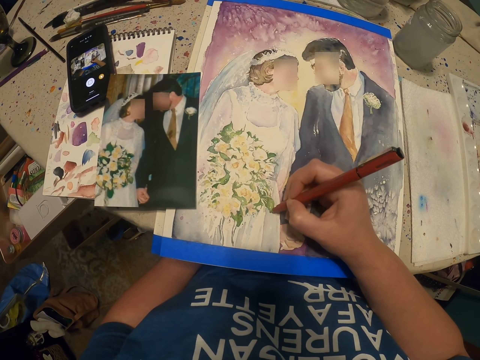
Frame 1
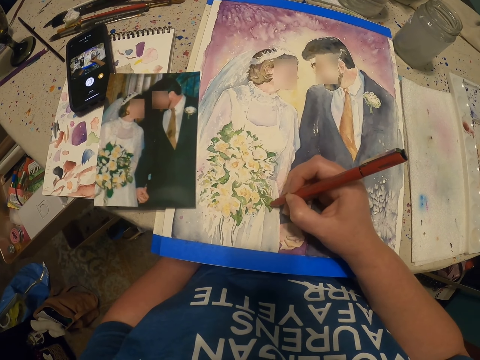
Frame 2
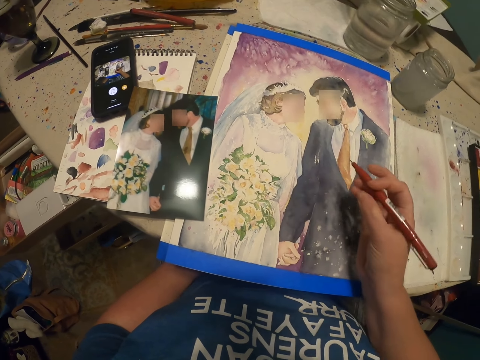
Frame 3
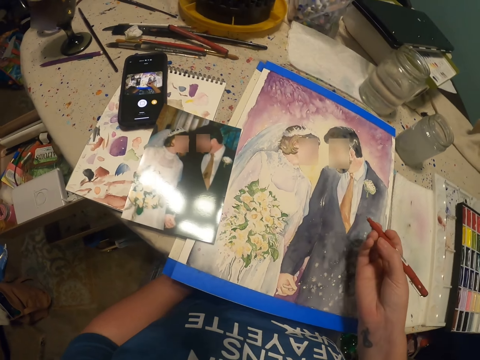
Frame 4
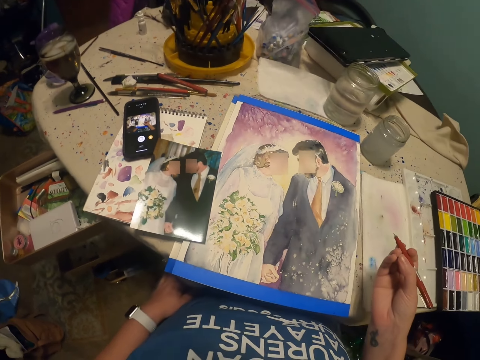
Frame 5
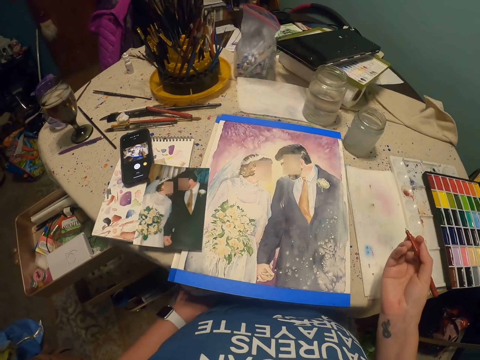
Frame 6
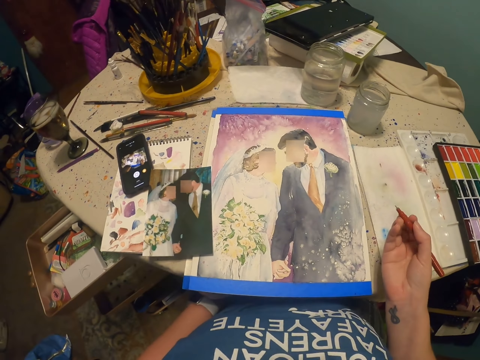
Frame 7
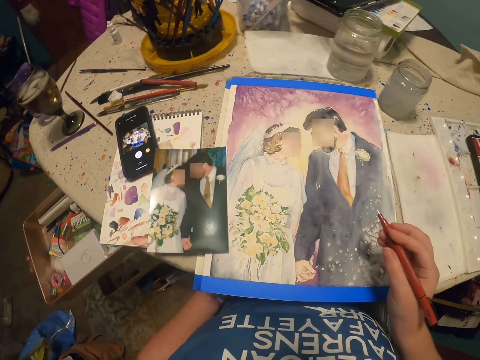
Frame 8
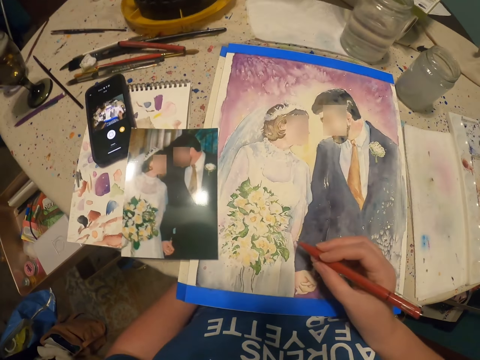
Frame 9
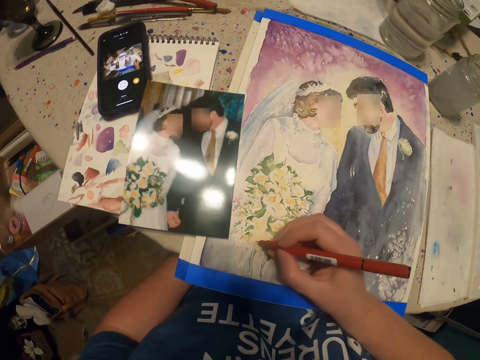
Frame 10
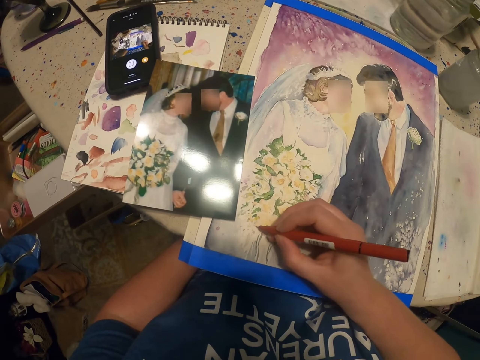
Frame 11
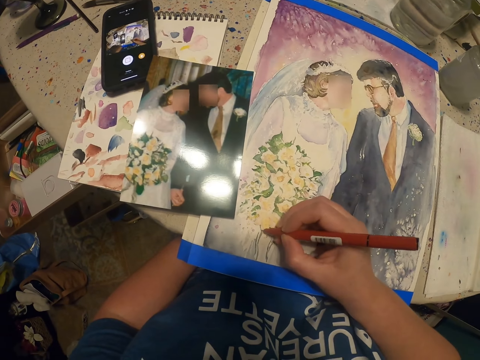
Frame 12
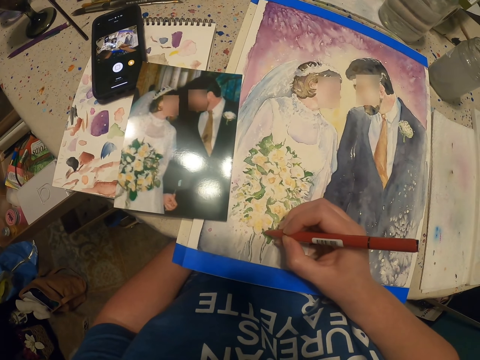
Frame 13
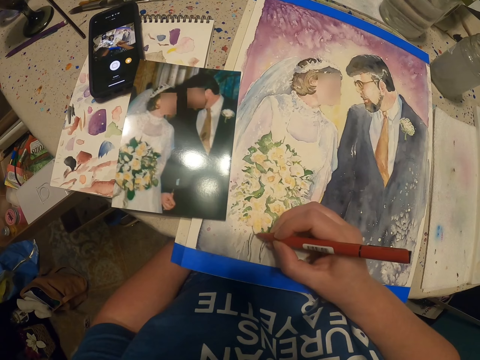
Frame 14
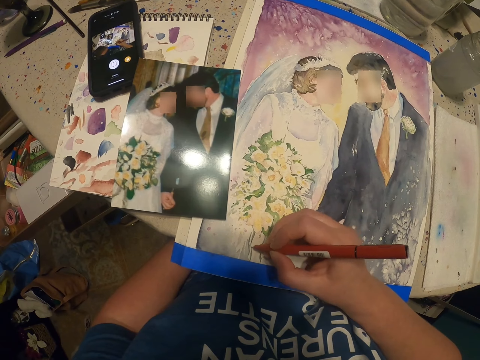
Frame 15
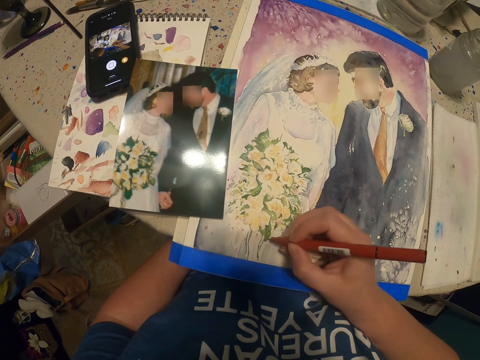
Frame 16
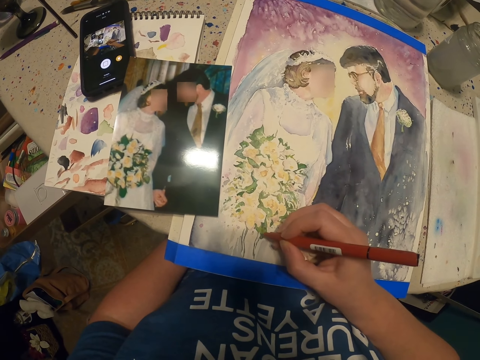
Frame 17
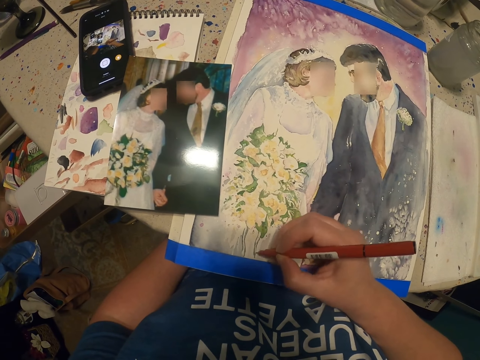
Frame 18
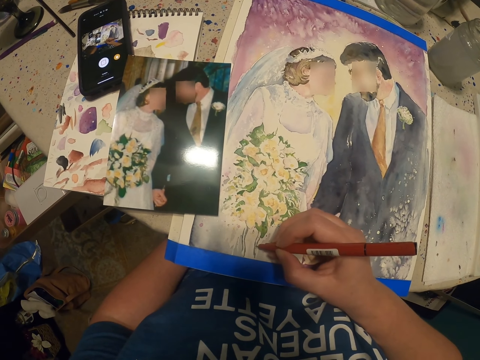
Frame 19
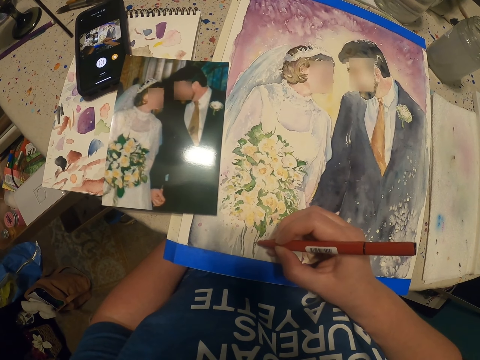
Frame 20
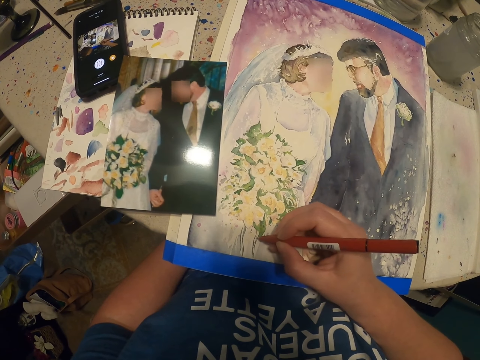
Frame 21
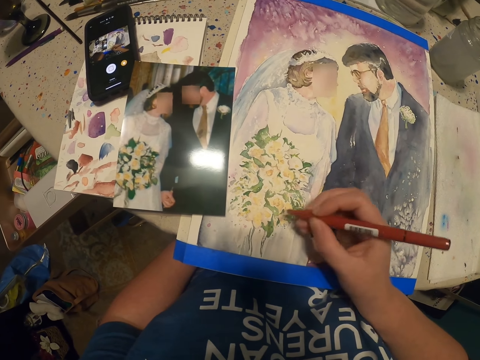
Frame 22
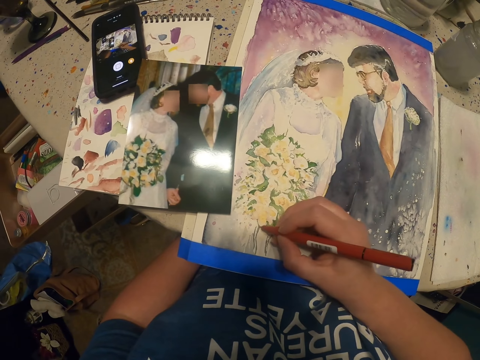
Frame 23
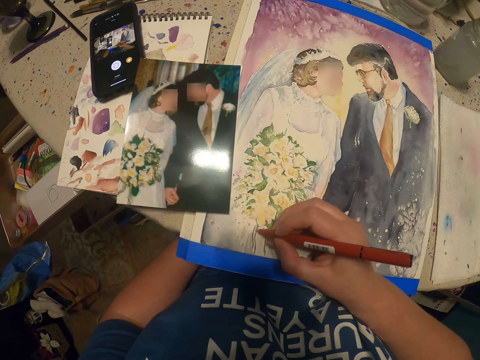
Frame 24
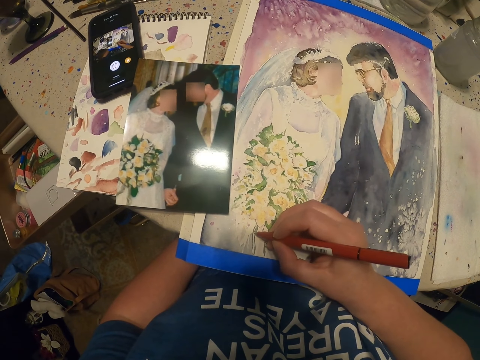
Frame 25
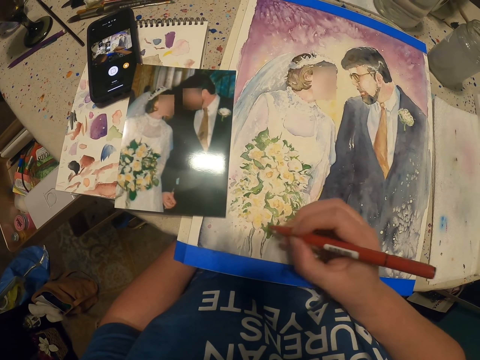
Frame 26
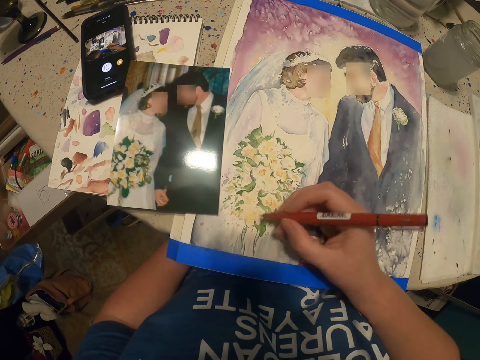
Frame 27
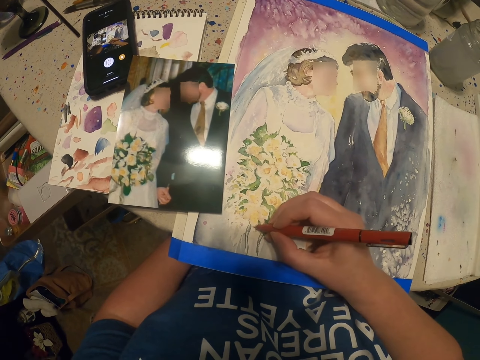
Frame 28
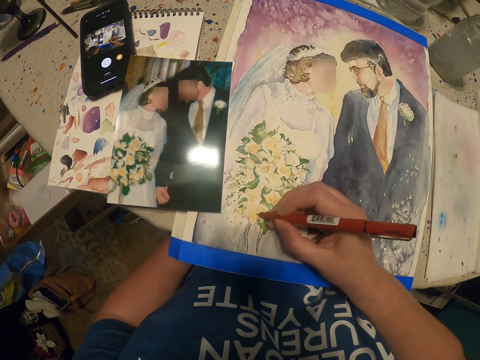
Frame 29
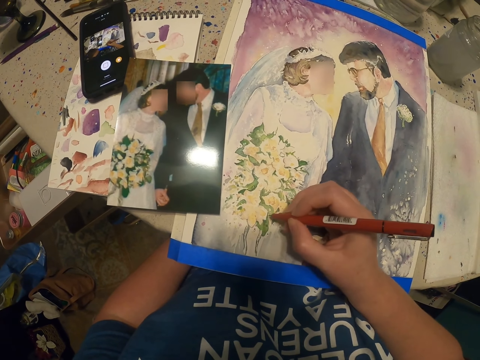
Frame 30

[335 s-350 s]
The camera wearer holds the pen with his right hand. He draws a picture on the piece of paper with the pen.

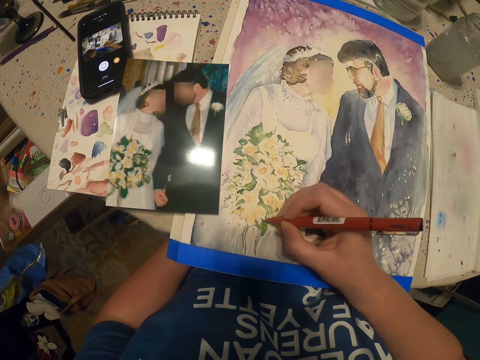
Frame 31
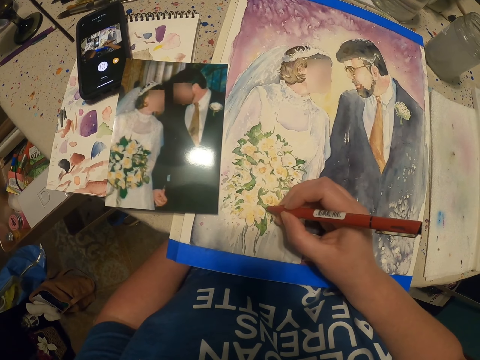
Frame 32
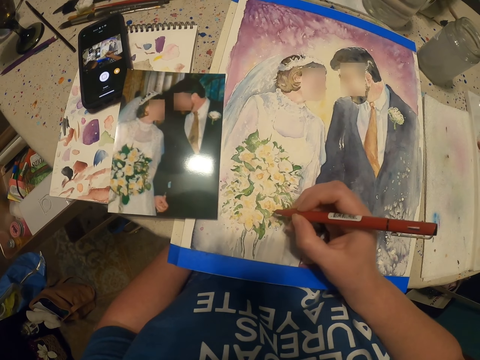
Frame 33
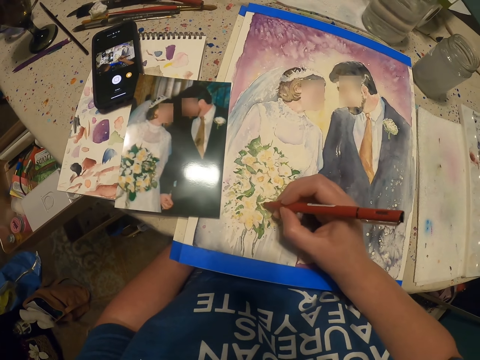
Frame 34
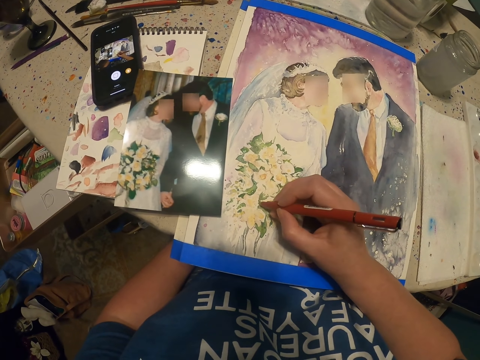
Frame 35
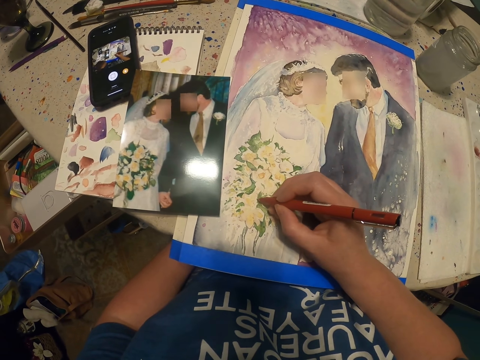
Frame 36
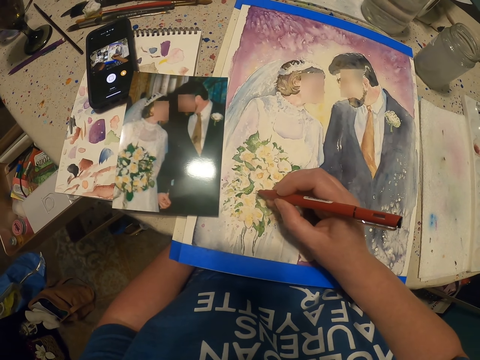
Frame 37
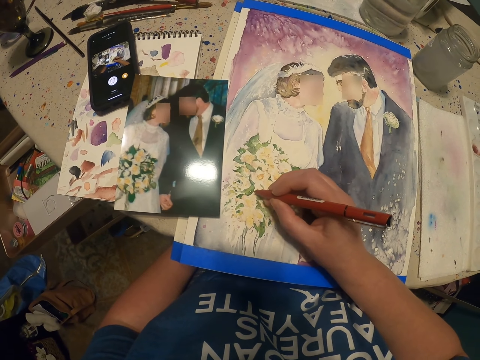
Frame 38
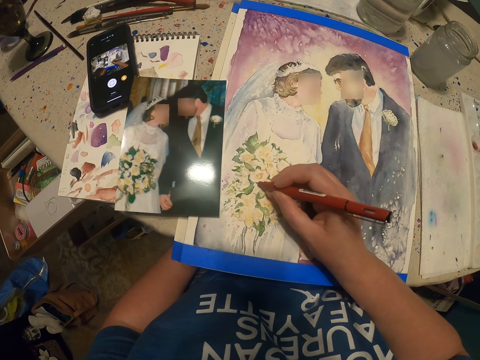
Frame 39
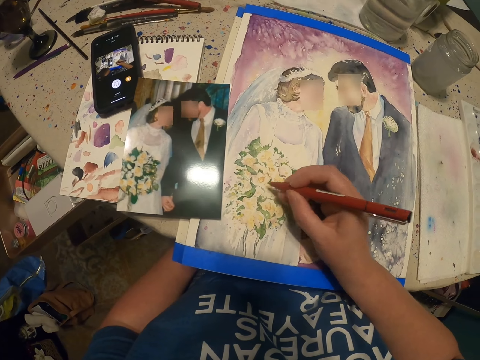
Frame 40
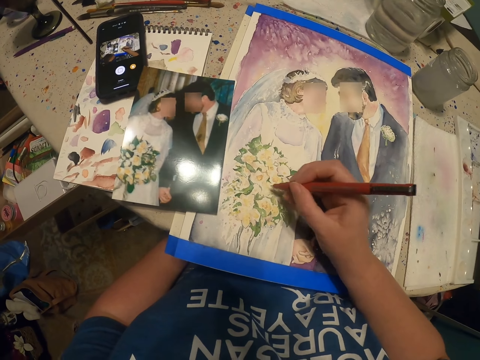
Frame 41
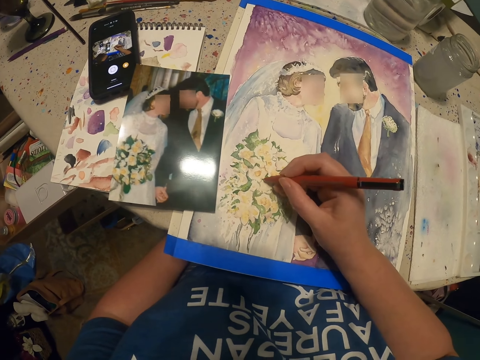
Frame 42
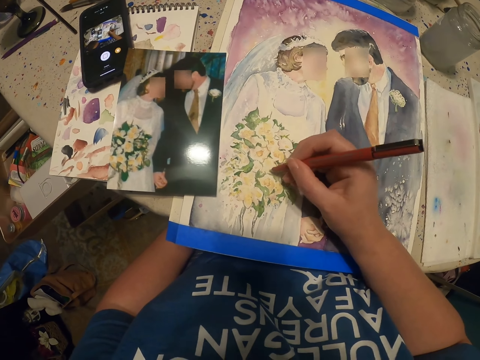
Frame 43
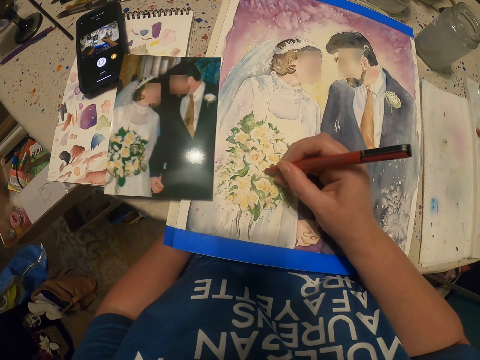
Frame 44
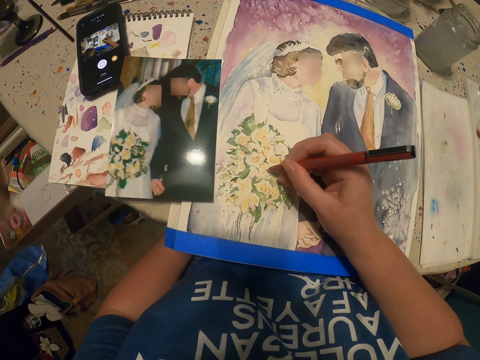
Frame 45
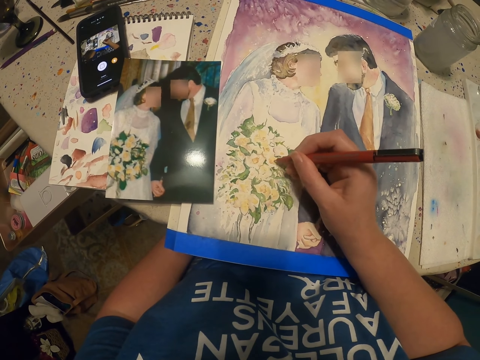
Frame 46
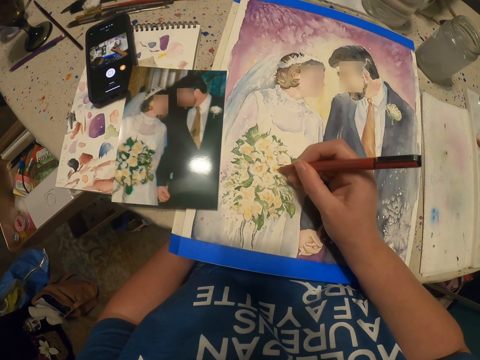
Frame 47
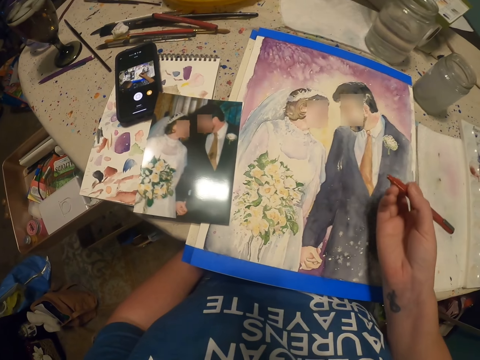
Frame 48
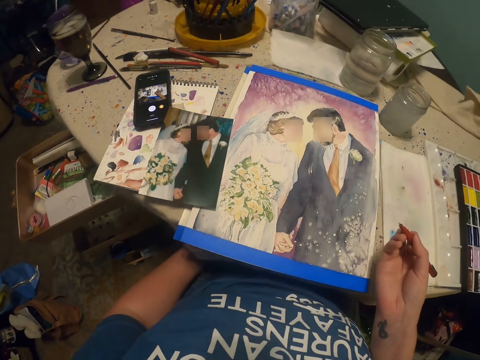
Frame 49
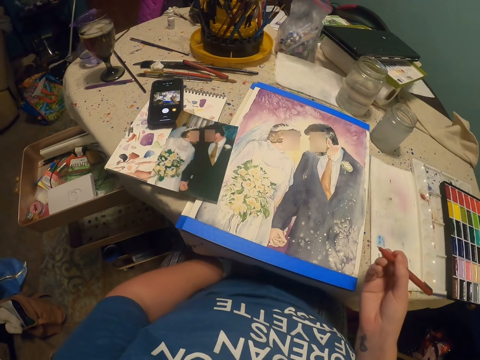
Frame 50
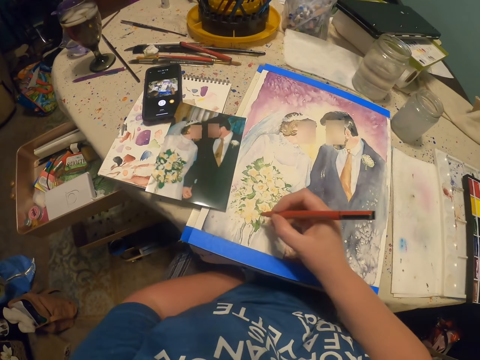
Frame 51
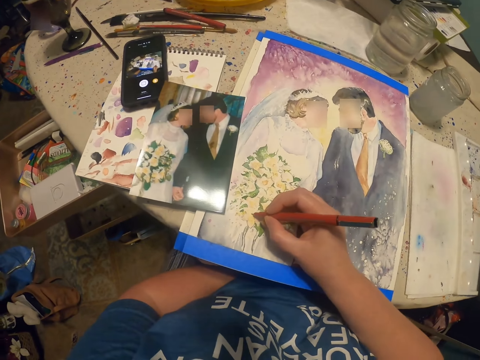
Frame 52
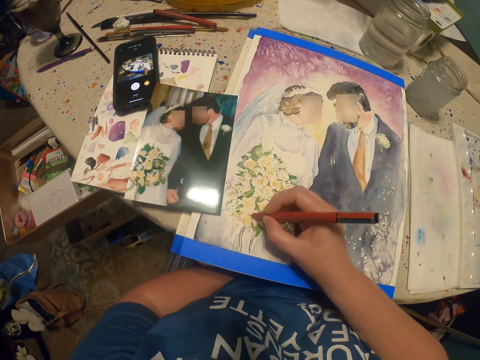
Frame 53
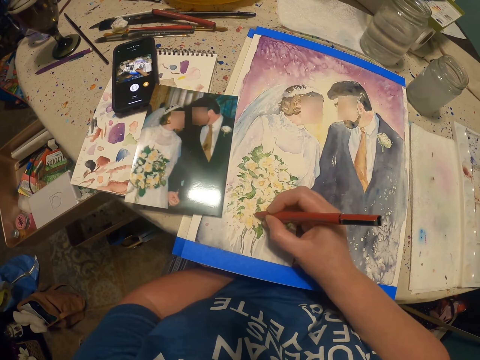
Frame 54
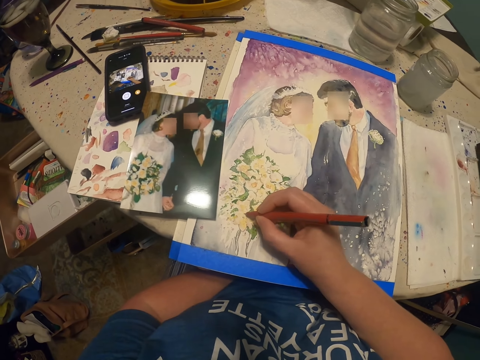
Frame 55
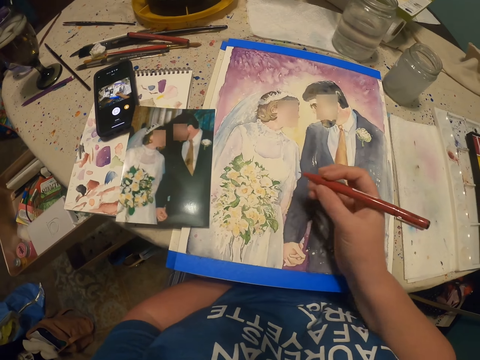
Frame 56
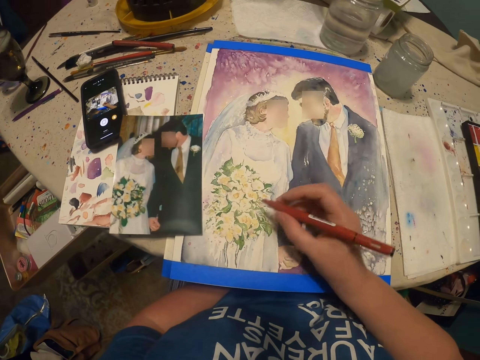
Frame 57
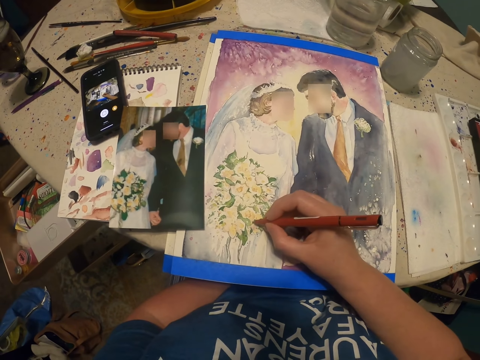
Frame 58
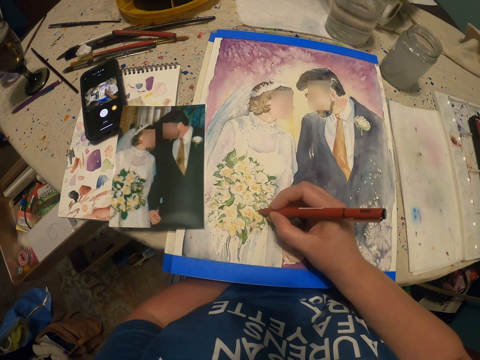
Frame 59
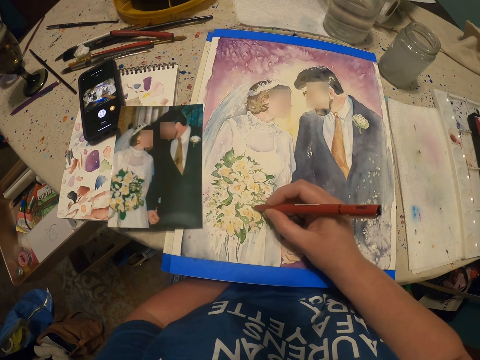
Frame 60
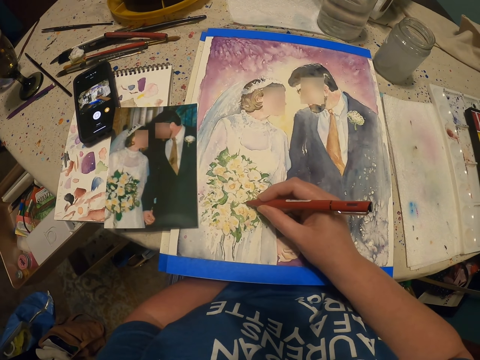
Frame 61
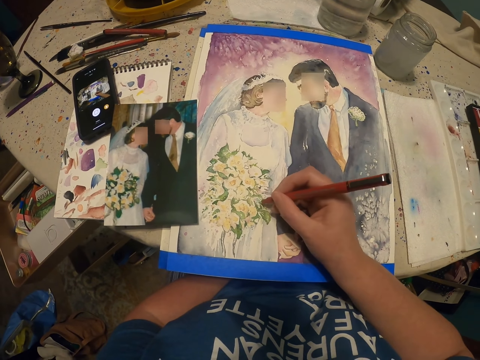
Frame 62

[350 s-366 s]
The camera wearer holds the pen with his right hand. He draws a picture on the piece of paper with the pen.
